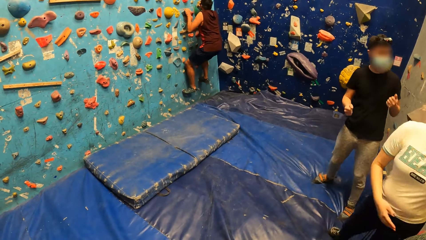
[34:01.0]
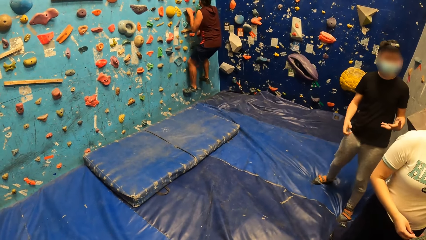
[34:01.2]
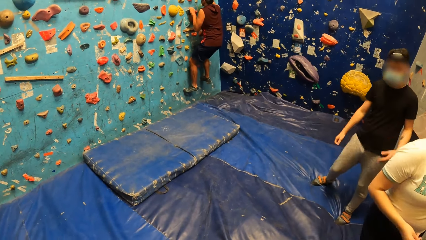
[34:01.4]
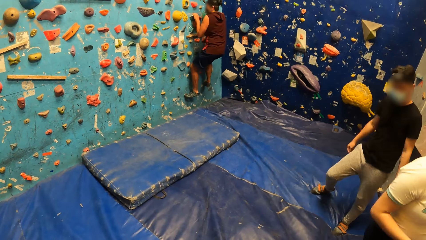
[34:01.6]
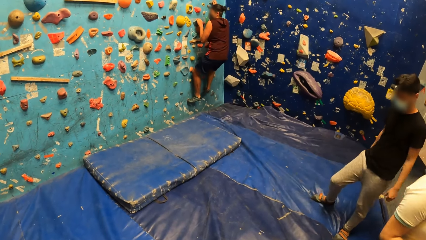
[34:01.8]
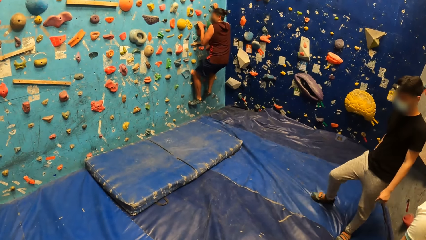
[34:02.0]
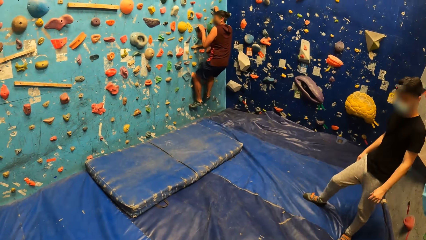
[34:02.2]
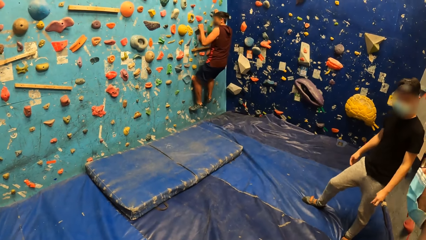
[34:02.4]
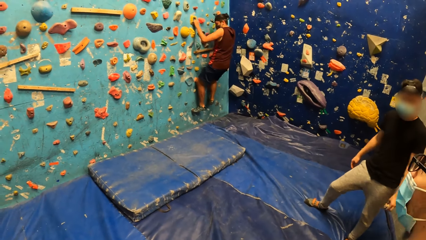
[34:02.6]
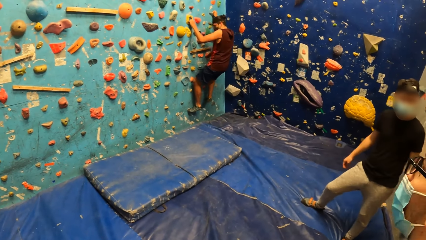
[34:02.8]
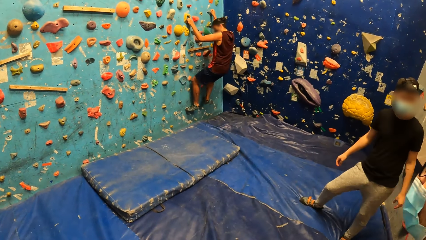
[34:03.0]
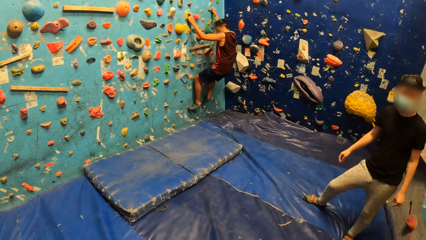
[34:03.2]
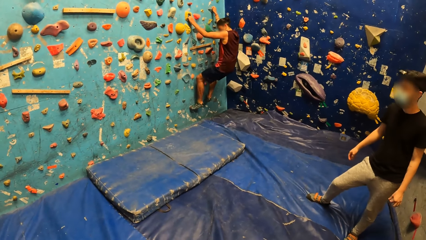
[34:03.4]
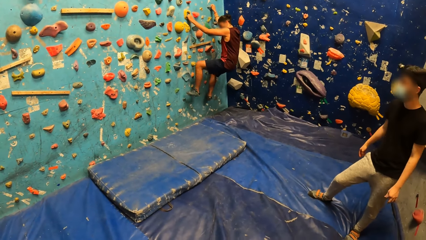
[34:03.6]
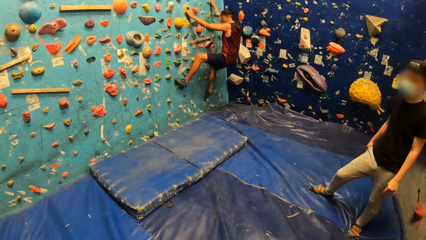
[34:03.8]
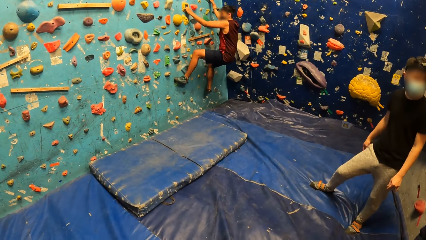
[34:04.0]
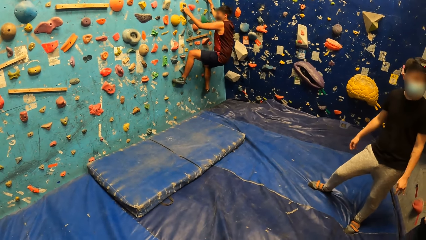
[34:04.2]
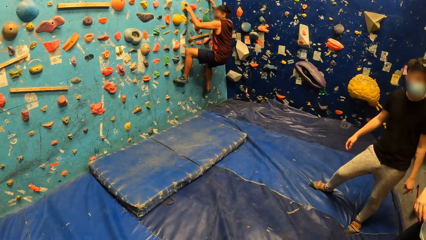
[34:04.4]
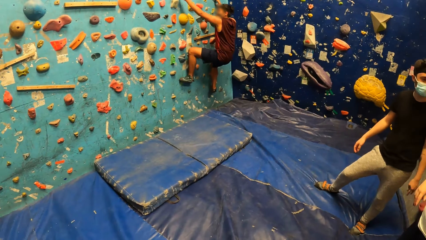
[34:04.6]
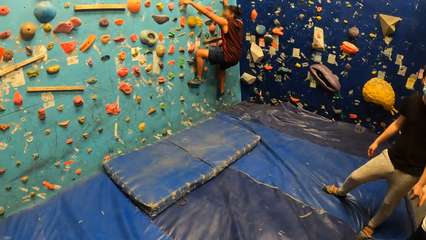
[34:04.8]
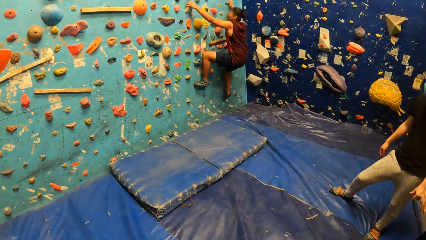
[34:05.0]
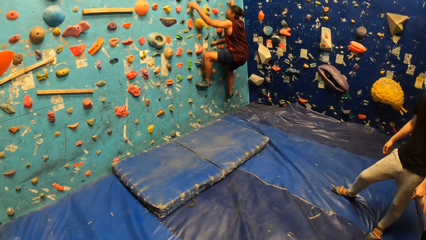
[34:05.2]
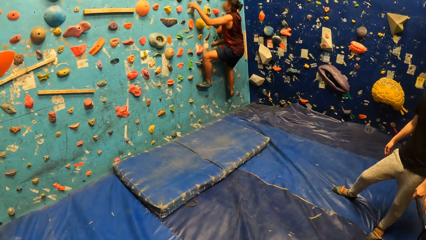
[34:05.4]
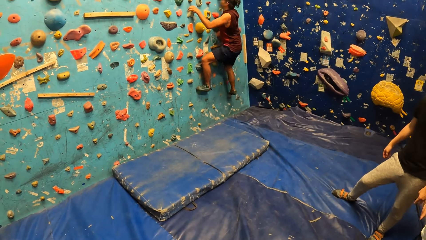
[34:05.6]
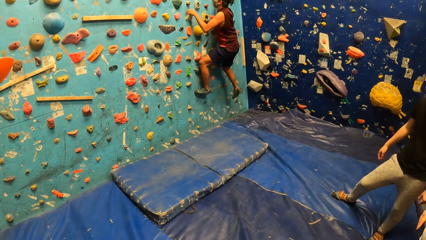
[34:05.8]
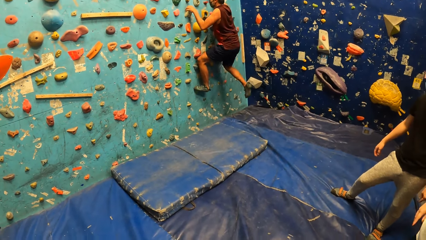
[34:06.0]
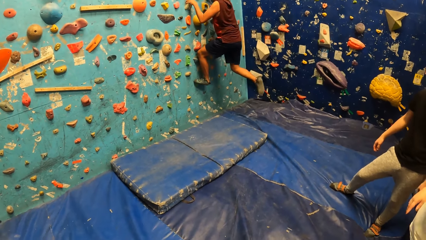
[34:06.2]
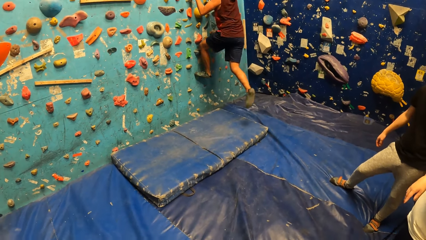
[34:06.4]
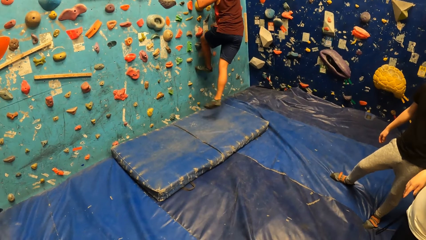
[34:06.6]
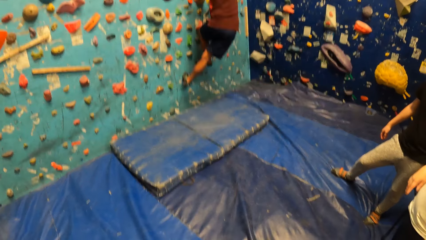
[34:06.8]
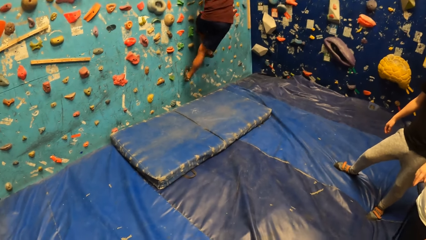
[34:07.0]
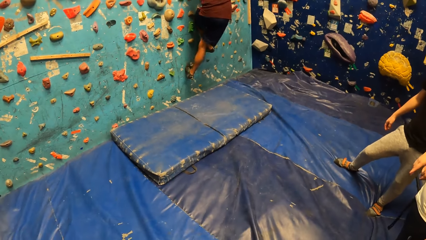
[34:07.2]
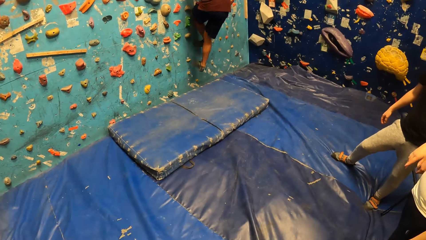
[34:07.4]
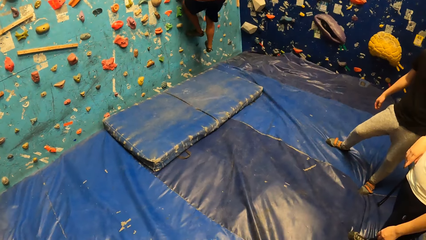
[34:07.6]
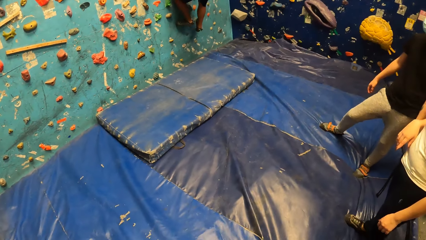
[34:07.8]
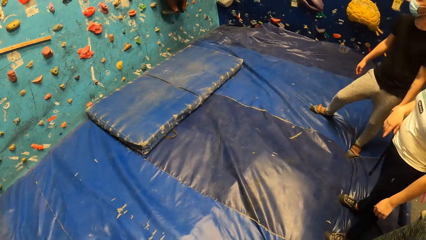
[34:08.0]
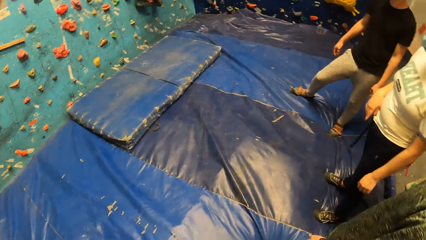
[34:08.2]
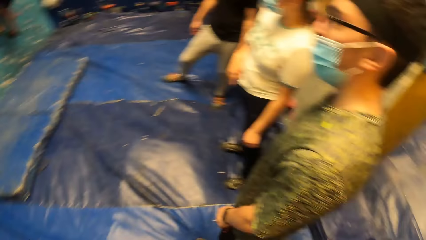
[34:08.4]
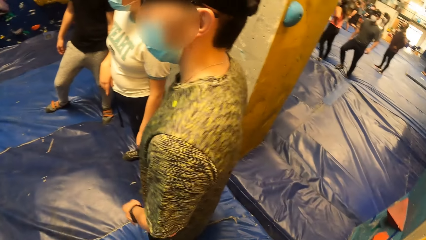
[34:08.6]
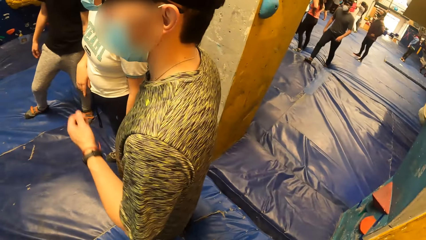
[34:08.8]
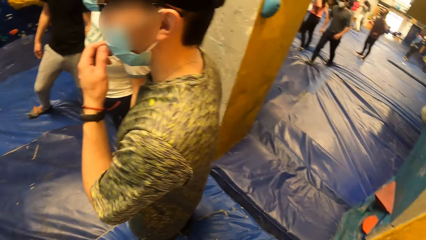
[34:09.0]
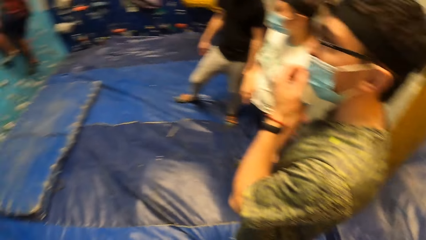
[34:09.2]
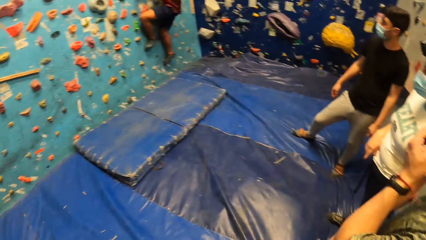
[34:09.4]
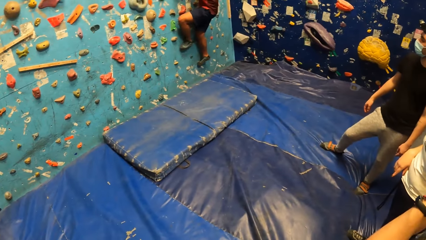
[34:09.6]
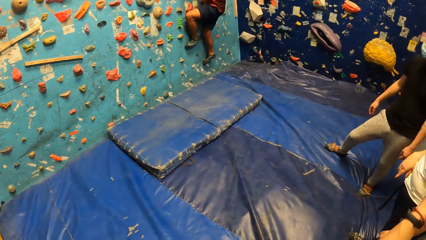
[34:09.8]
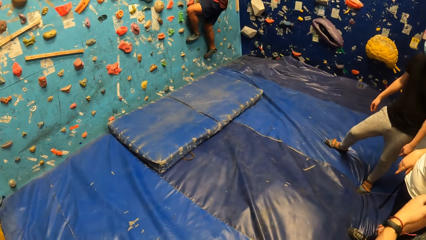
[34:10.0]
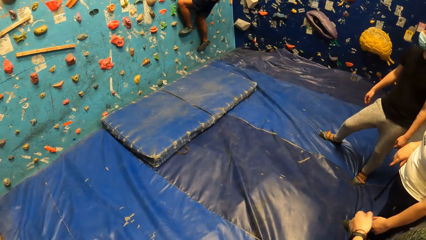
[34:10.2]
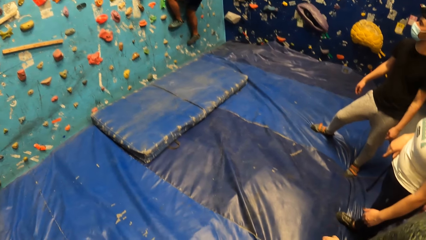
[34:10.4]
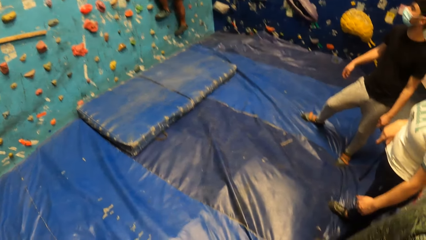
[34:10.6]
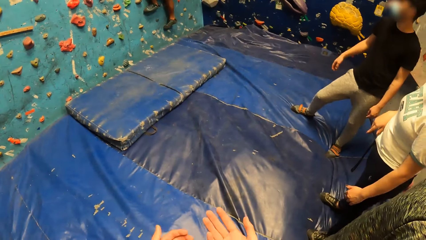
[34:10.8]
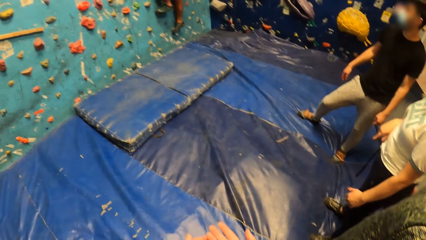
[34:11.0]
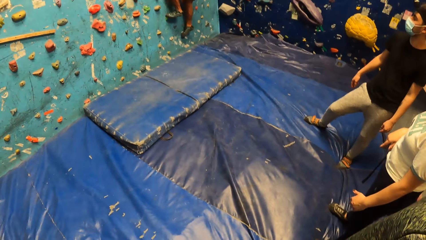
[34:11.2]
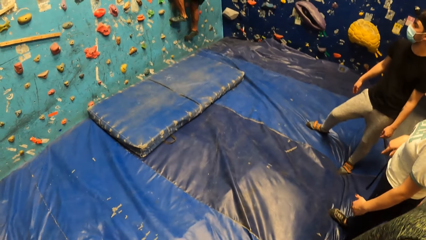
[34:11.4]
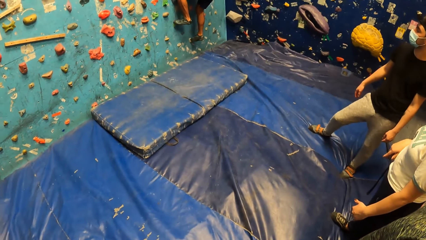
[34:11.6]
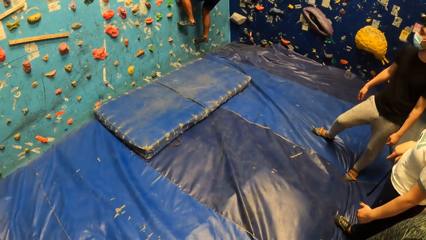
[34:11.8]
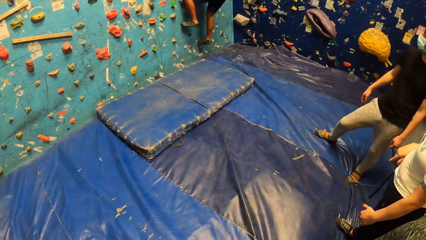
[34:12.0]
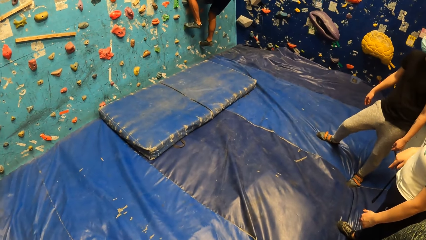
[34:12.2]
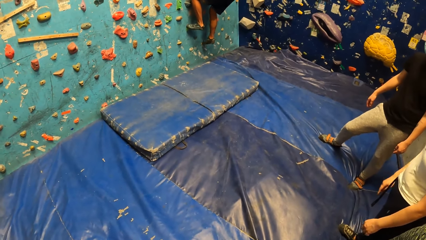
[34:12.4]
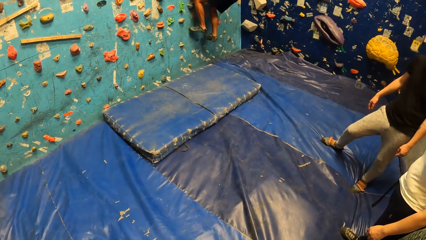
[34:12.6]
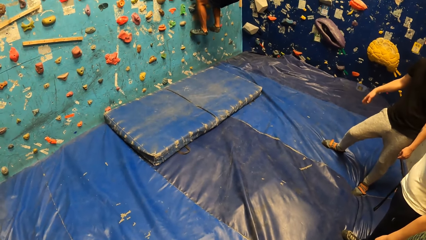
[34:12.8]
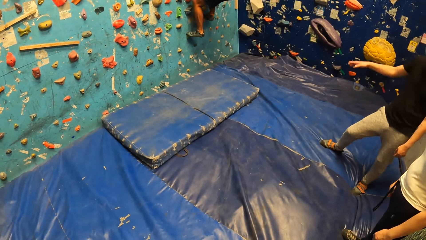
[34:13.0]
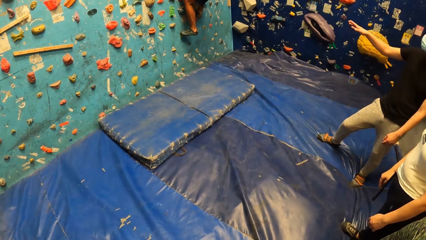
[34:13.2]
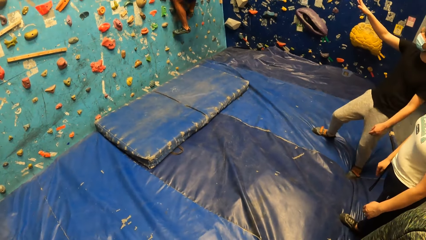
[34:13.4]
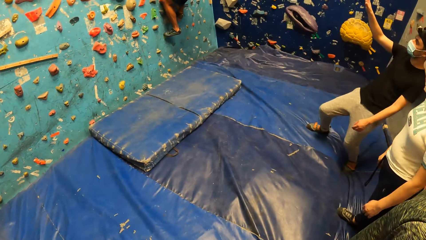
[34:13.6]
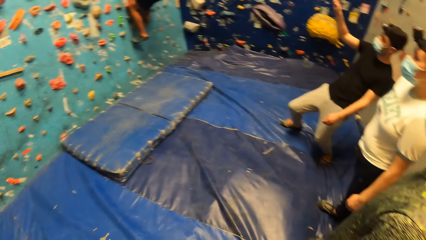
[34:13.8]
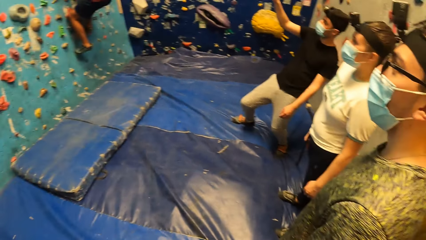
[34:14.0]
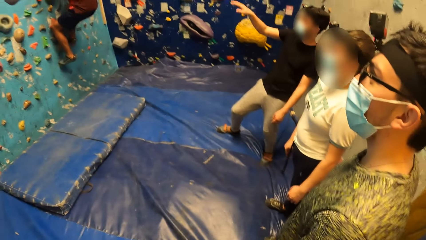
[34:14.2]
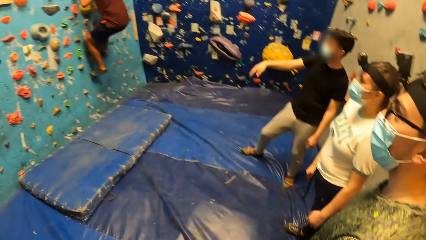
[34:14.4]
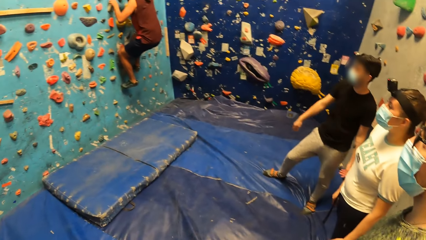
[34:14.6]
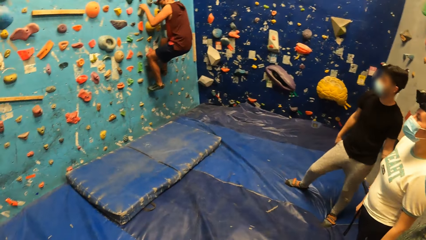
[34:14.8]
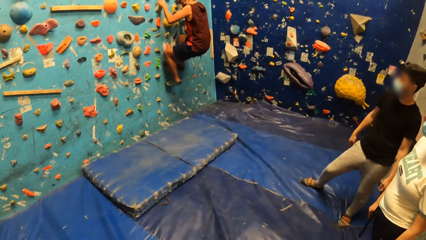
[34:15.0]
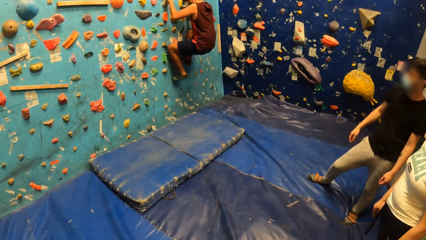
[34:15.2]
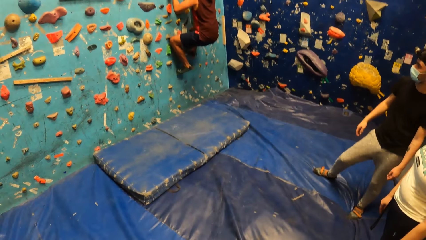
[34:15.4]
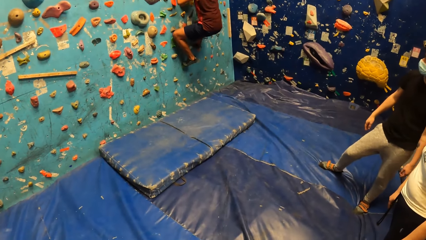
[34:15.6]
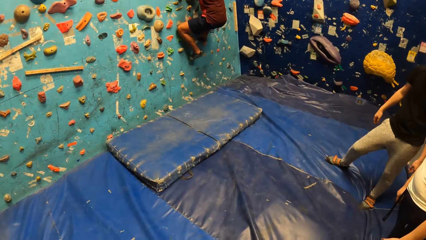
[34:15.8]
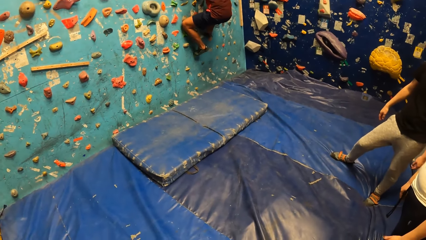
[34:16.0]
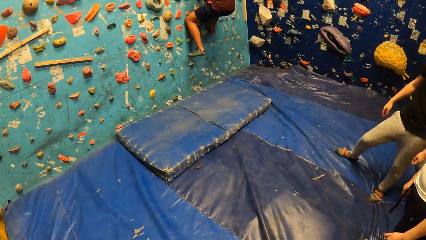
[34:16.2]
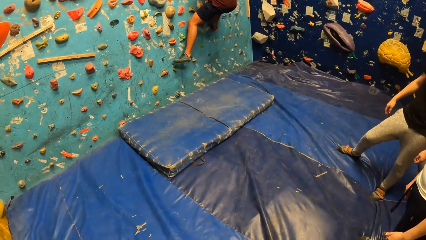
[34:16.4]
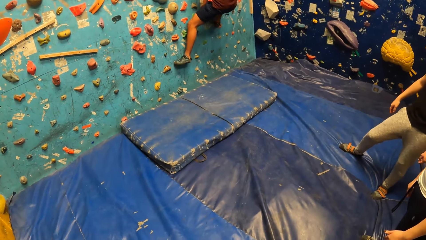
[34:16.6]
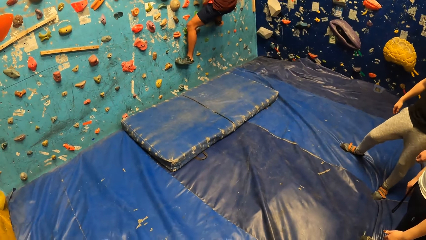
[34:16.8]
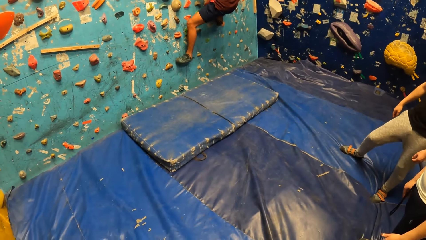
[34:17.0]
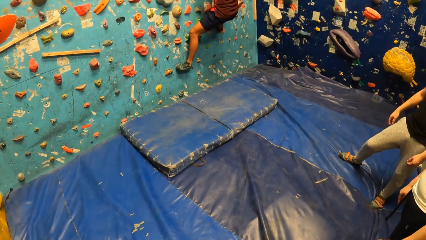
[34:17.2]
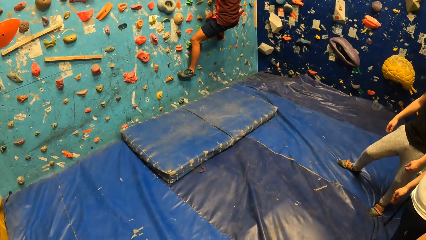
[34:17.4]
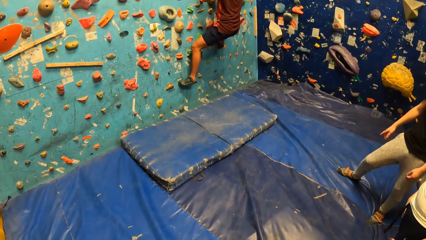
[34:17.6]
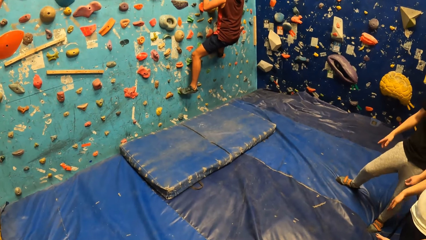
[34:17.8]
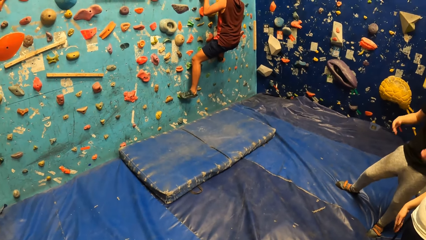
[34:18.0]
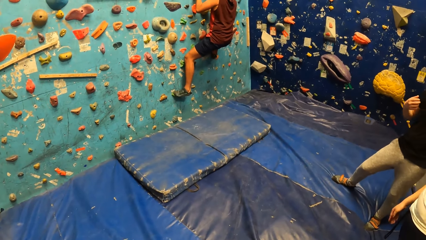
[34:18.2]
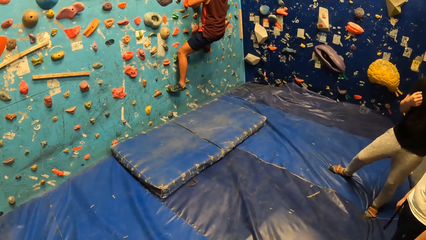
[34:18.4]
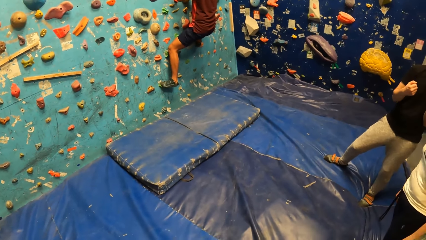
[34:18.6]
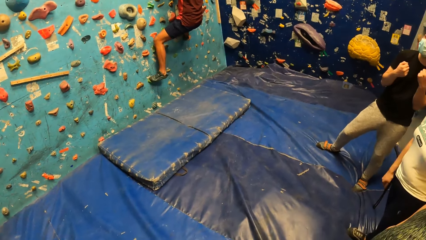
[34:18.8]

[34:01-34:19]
A man plays. He steps on a handle and crosses his leg. Another man adjusts his nose mask with his left hand. A woman stands. A third man points his right hand at the bouldering wall. The third man bends and lowers his right hand. The first man steps on the handle.
